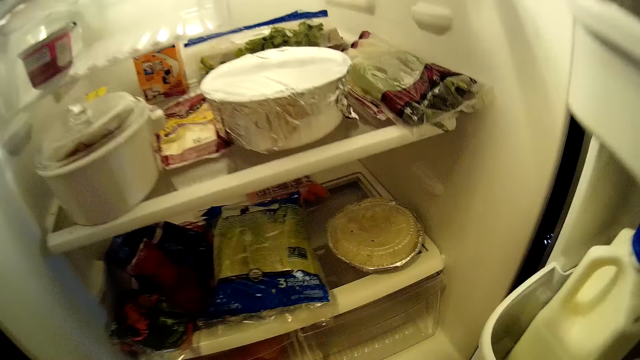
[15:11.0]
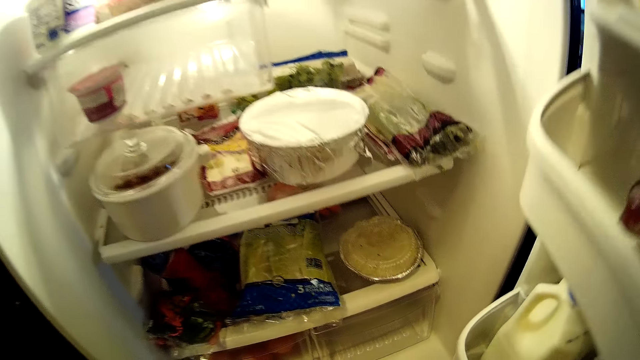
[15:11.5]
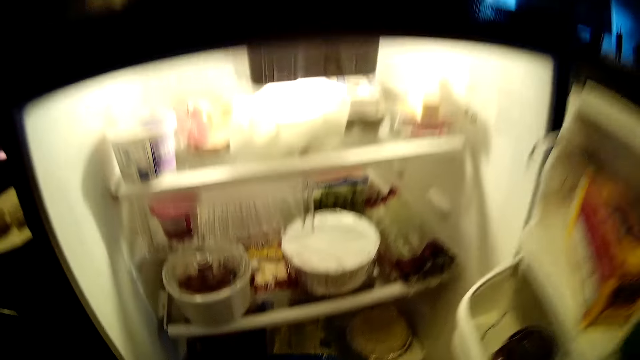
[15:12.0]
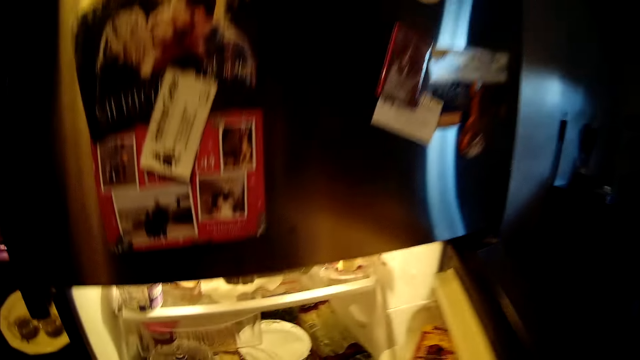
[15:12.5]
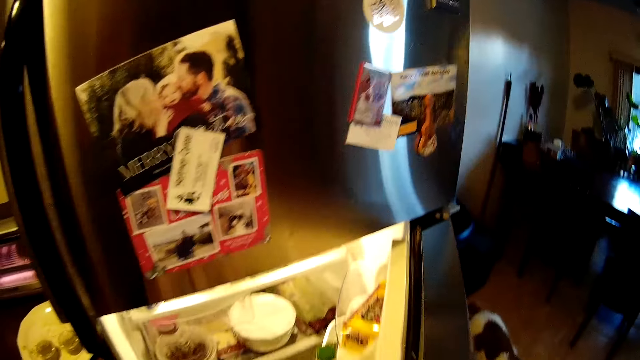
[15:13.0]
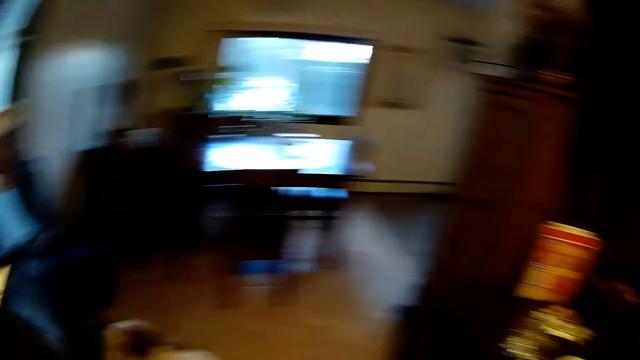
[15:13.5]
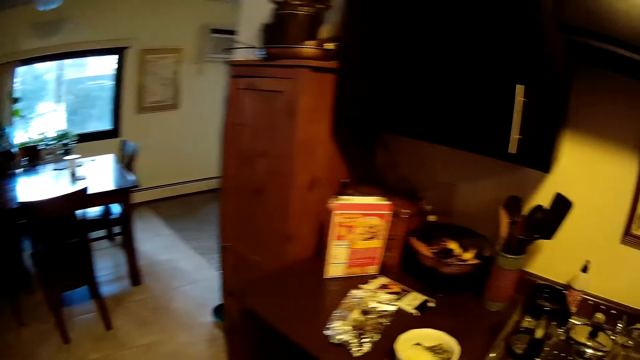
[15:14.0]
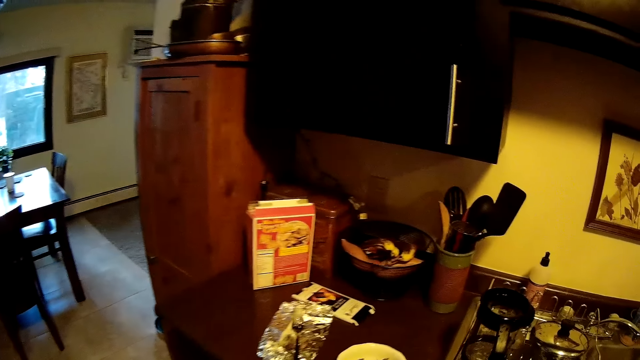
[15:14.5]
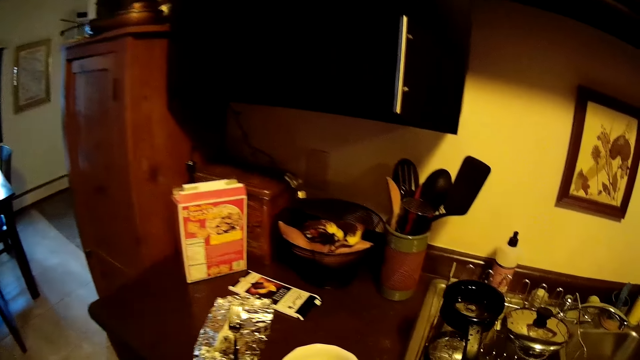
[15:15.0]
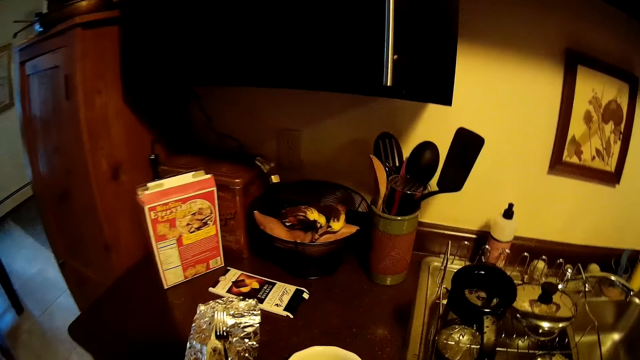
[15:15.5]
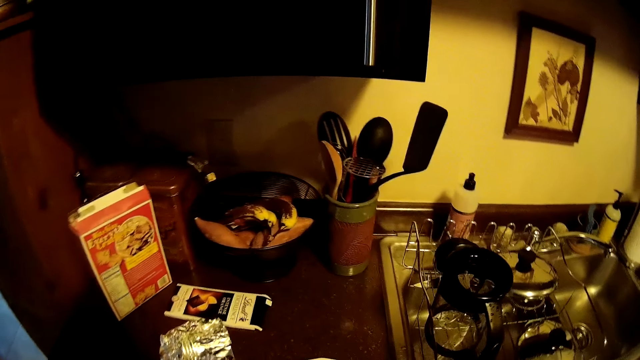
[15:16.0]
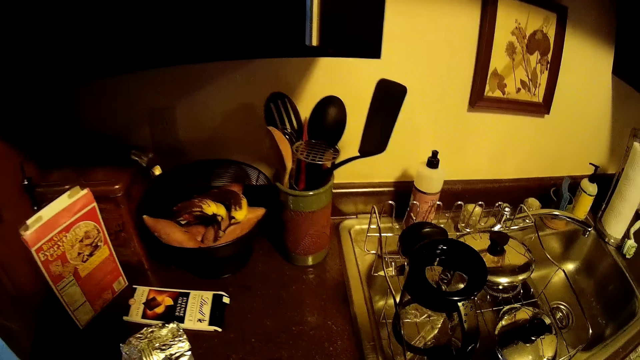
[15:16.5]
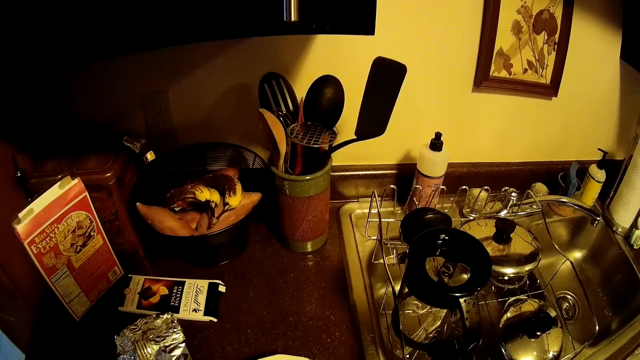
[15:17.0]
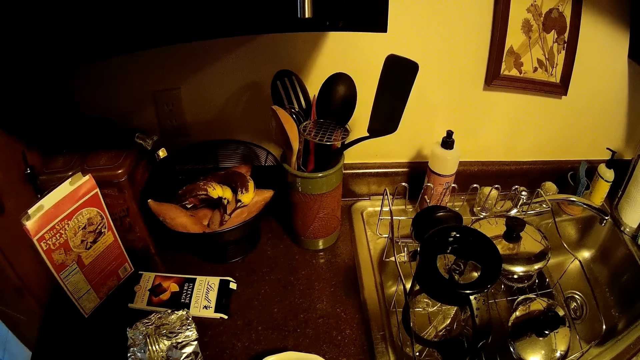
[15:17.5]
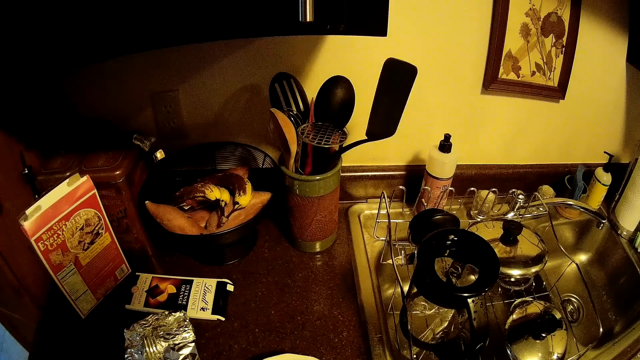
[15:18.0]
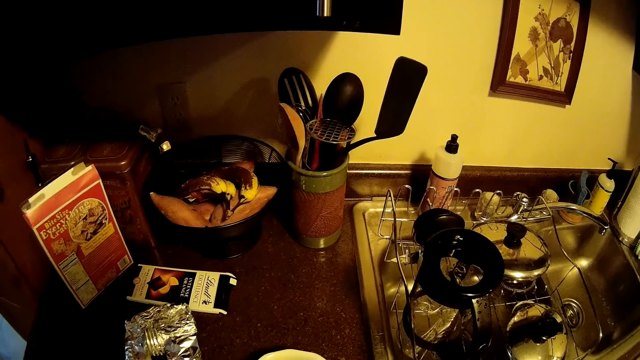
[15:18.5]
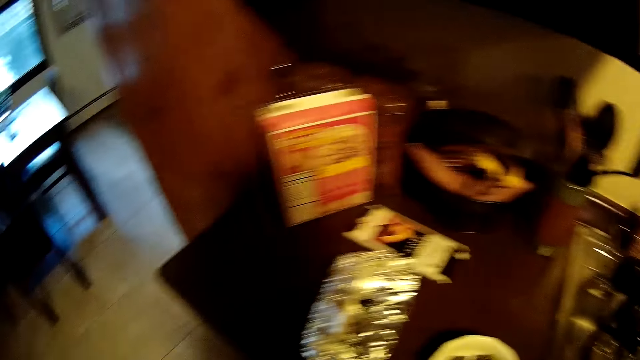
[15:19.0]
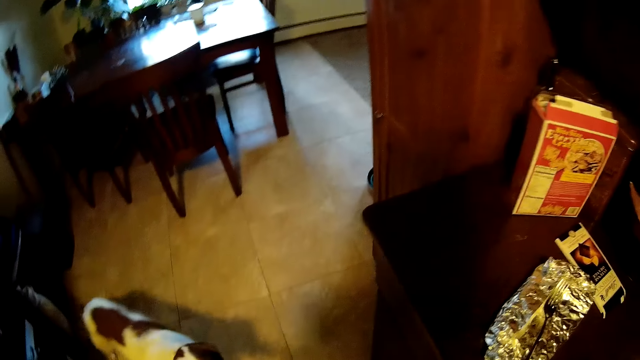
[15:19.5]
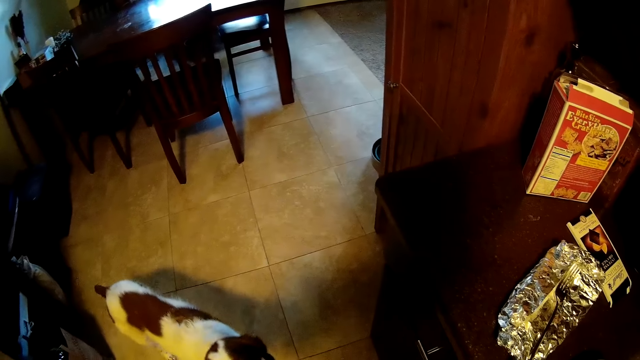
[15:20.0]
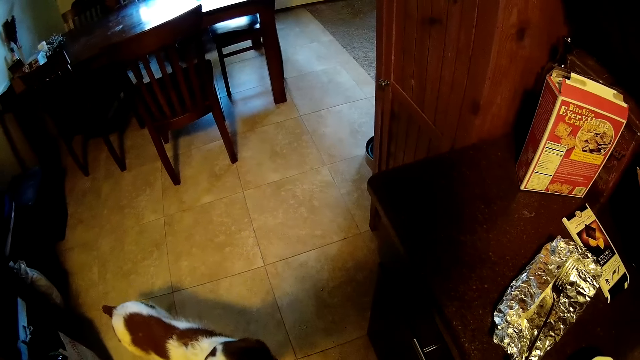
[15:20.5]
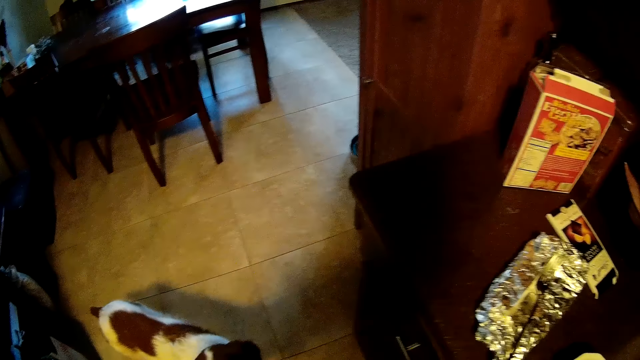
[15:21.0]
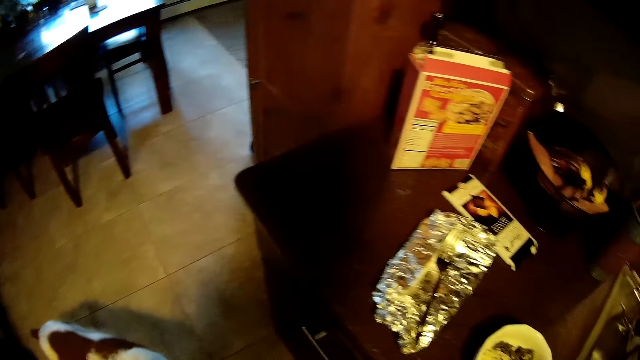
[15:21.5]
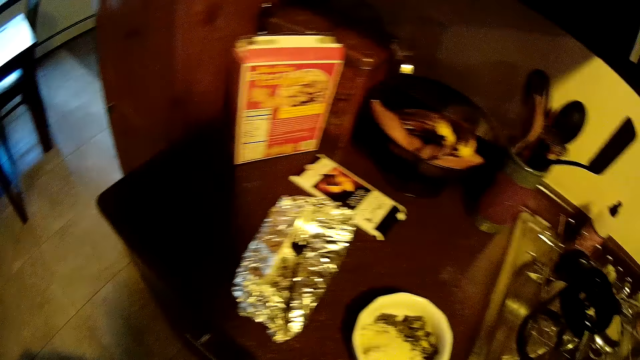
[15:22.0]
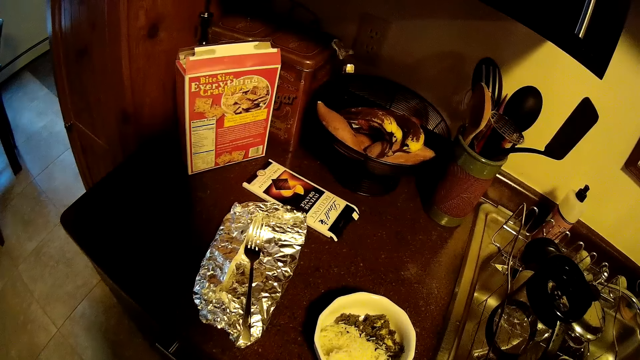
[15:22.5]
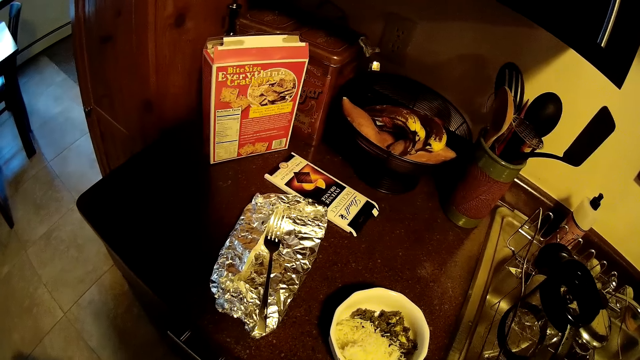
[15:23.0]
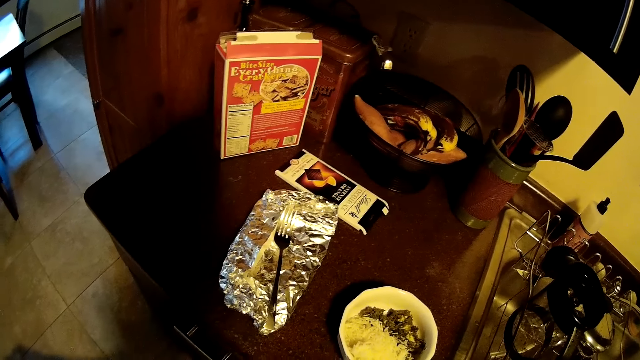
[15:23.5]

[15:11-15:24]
The camera wearer closes the fridge with his right hand. A dog enters a kitchen cooking area. The camera wearer stares in the kitchen.

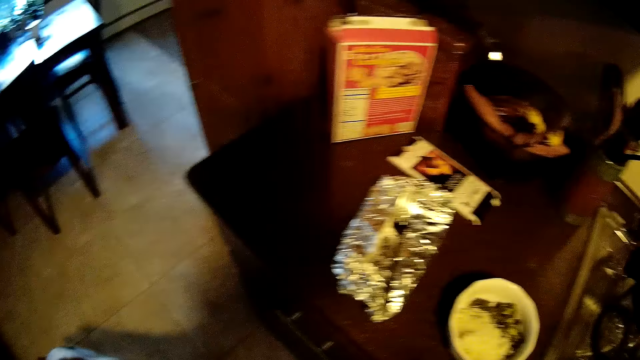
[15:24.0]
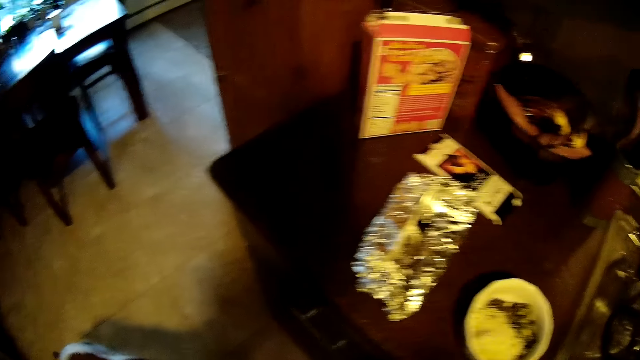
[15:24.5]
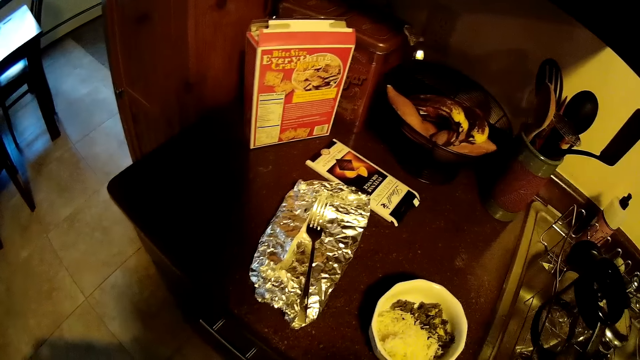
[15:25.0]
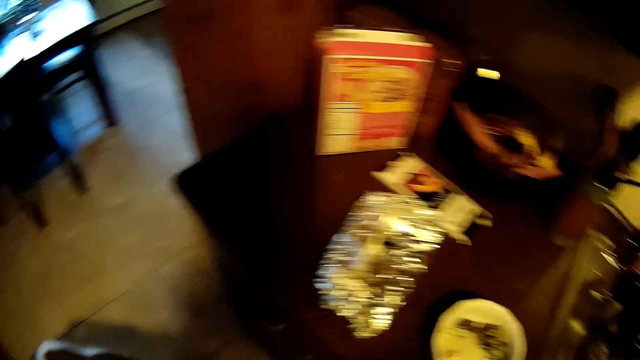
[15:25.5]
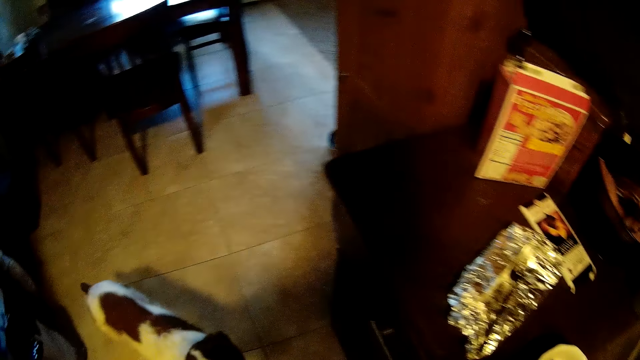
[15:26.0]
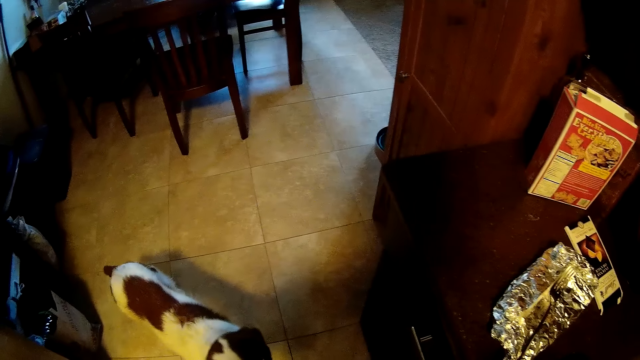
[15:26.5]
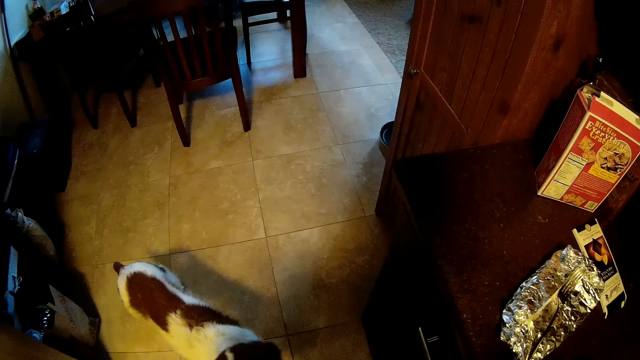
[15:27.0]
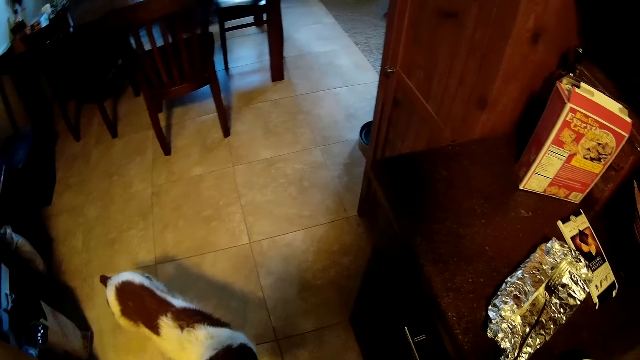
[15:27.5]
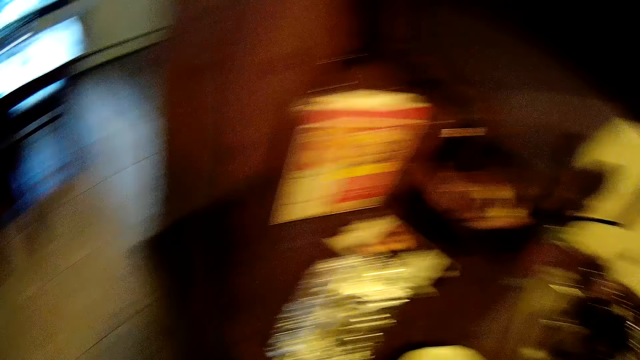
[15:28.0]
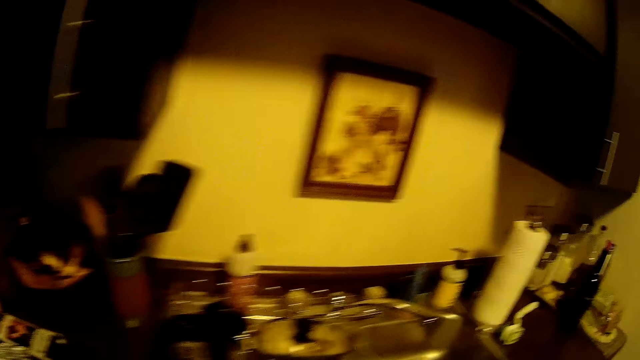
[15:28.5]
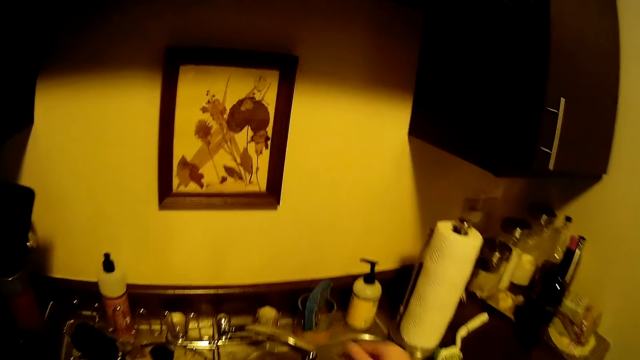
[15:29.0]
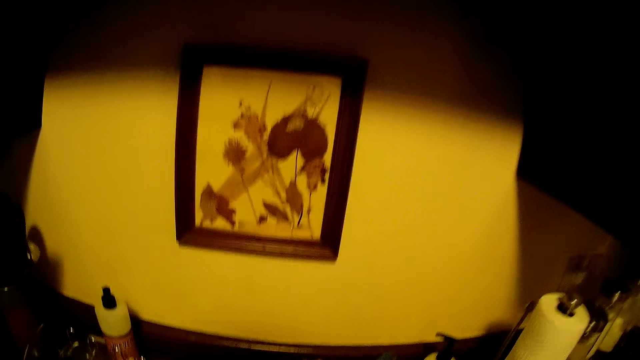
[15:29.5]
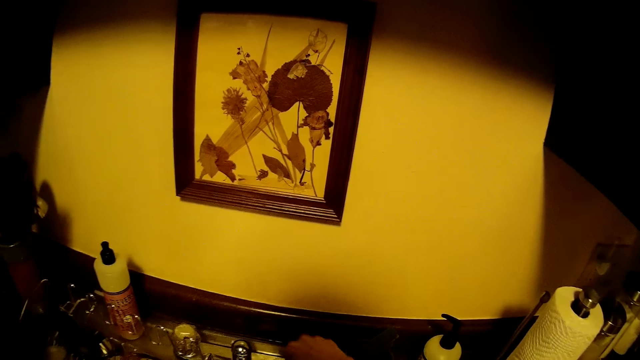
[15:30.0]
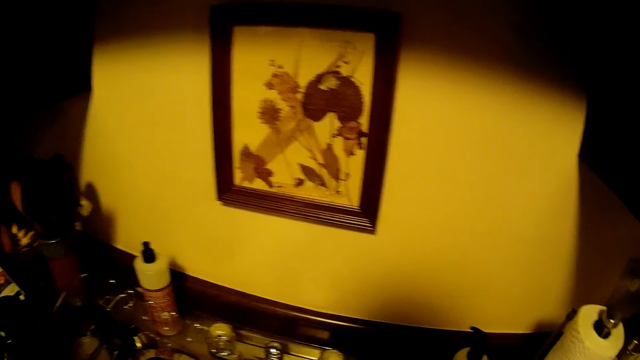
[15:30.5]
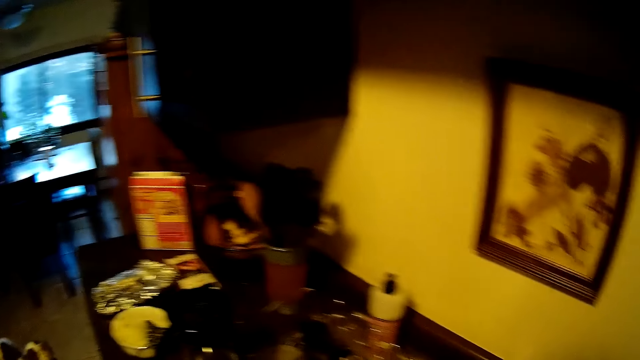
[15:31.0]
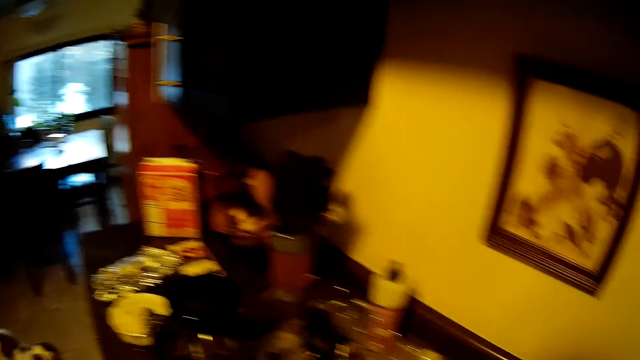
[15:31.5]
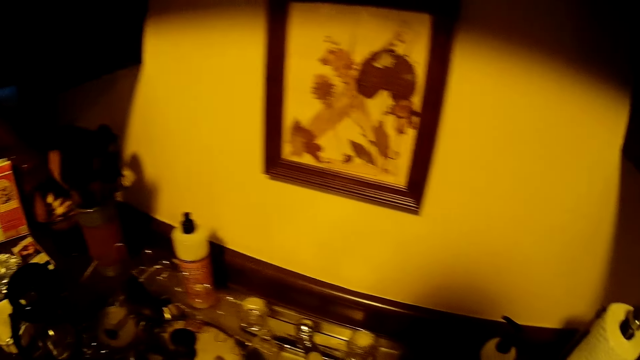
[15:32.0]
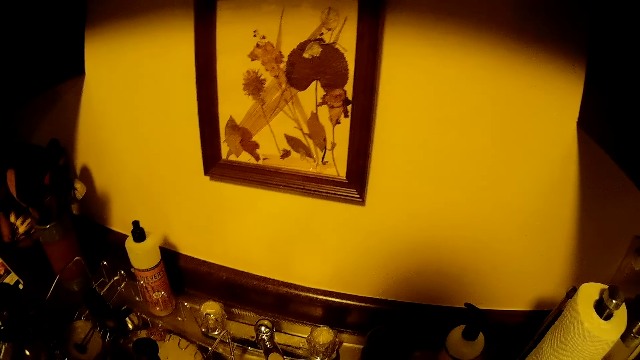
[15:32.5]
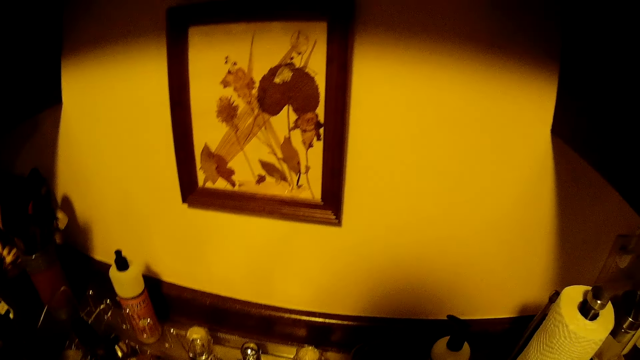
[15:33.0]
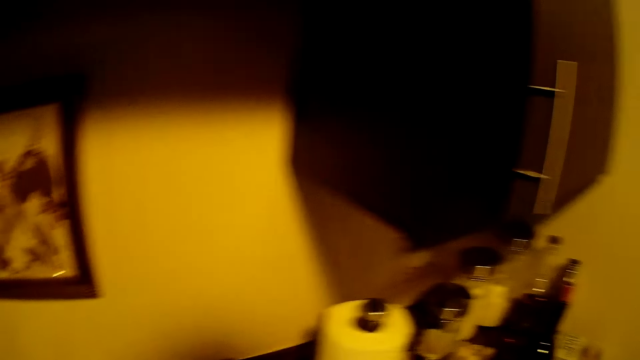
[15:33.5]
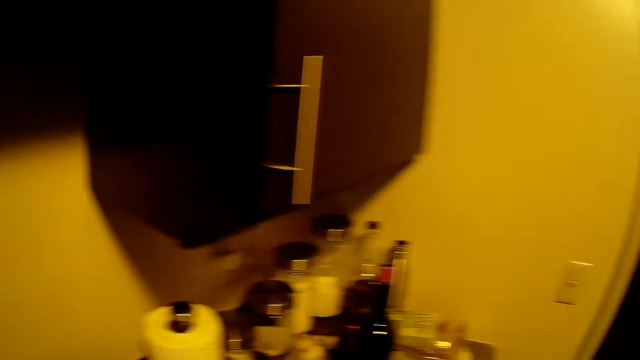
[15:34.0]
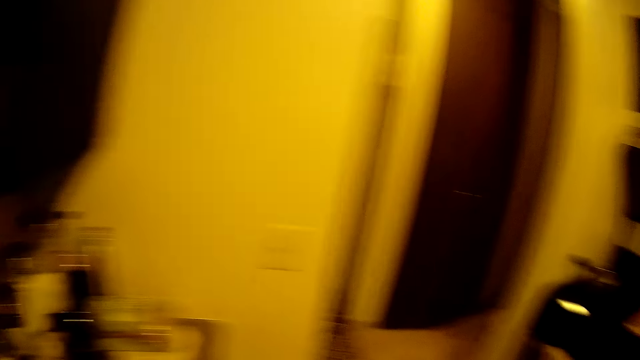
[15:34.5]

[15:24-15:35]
The camera wearer touches a knob on the sink with his right hand.
